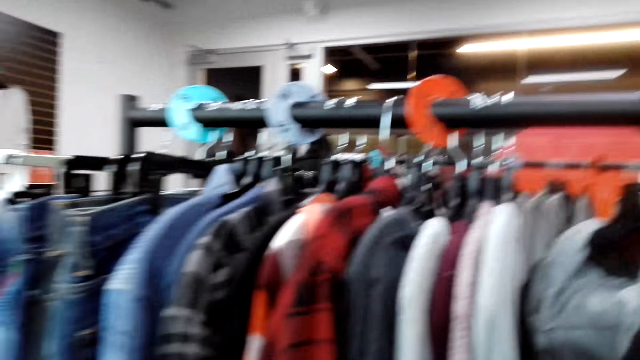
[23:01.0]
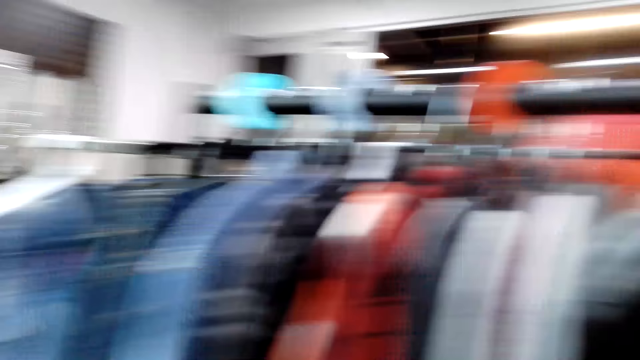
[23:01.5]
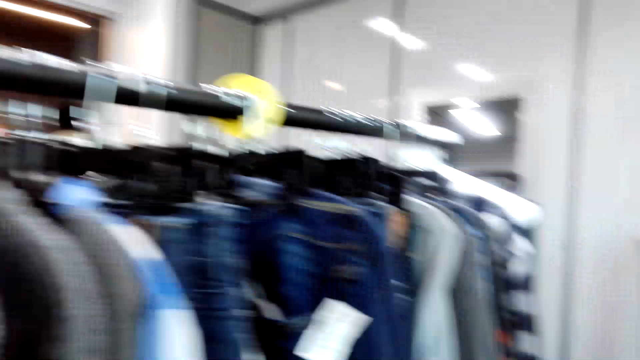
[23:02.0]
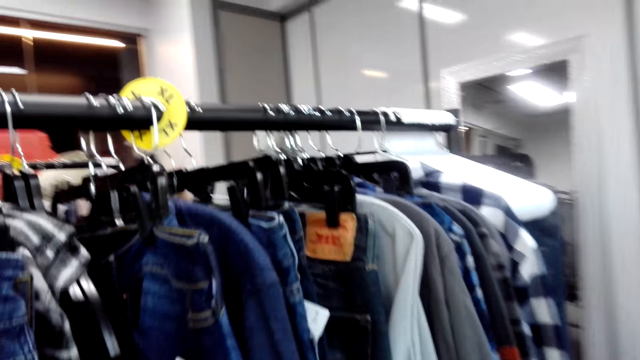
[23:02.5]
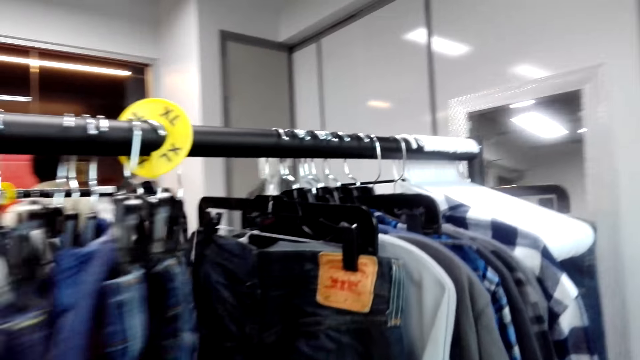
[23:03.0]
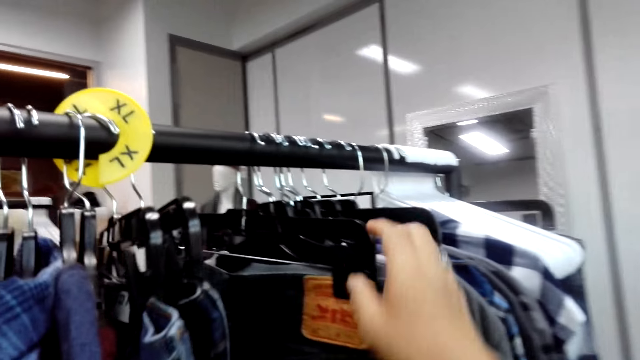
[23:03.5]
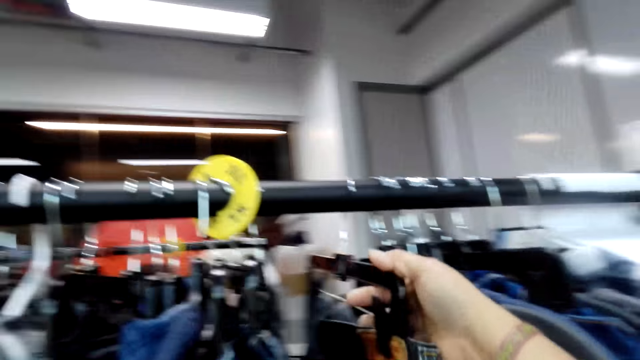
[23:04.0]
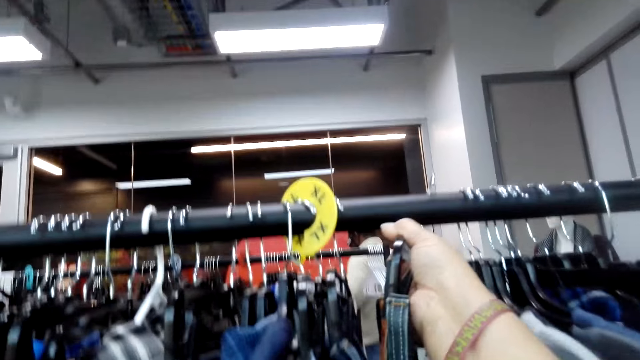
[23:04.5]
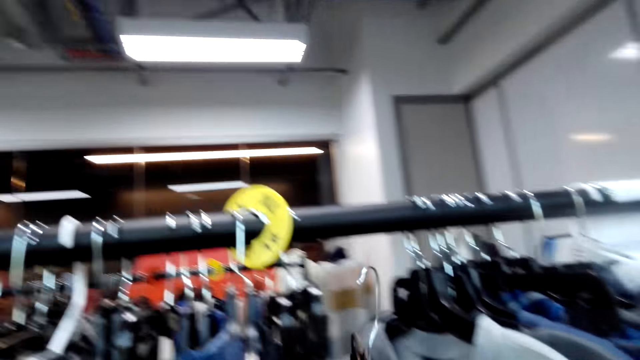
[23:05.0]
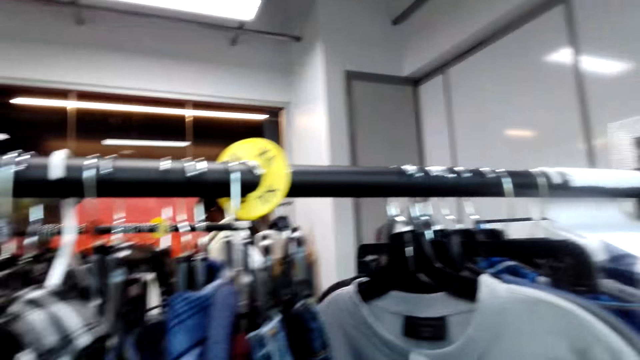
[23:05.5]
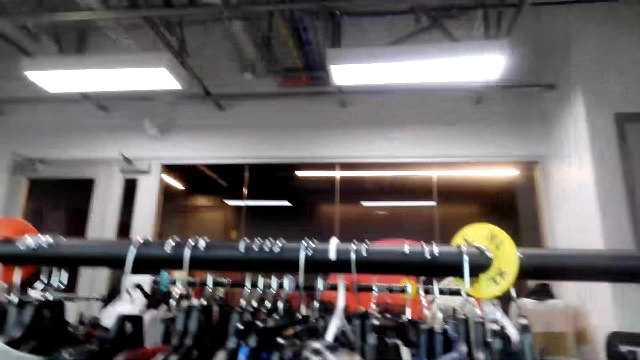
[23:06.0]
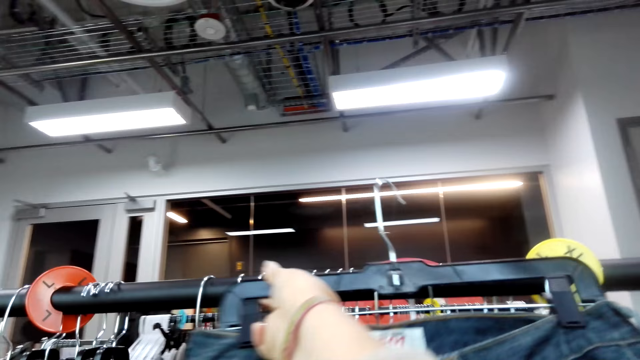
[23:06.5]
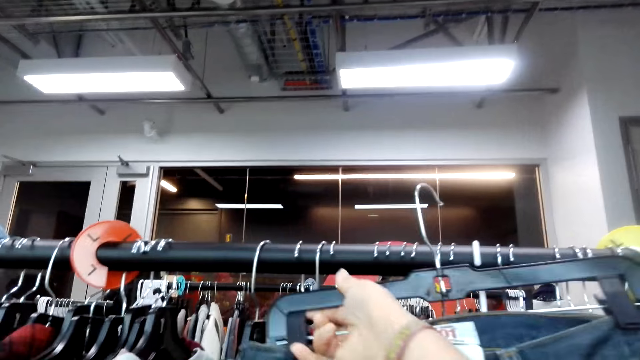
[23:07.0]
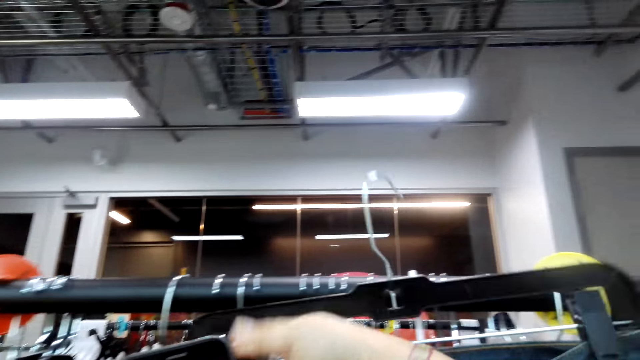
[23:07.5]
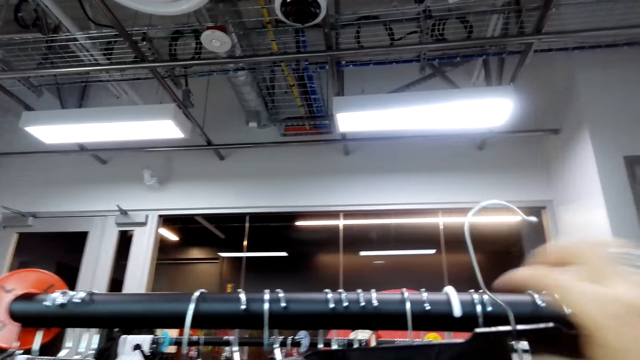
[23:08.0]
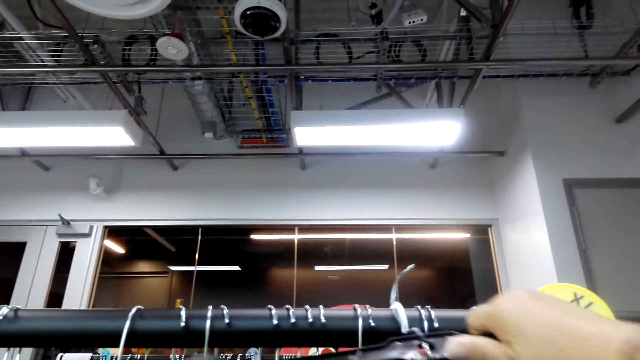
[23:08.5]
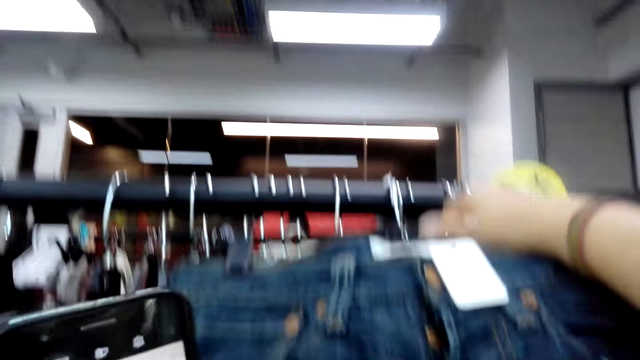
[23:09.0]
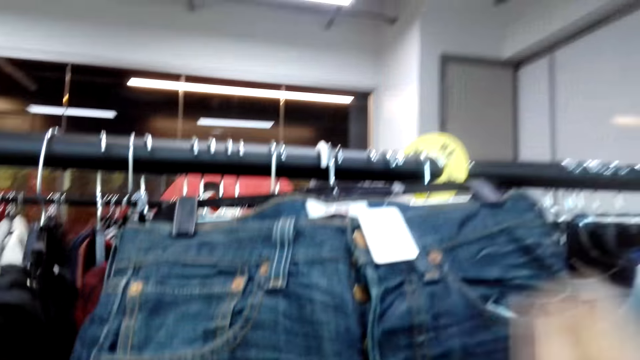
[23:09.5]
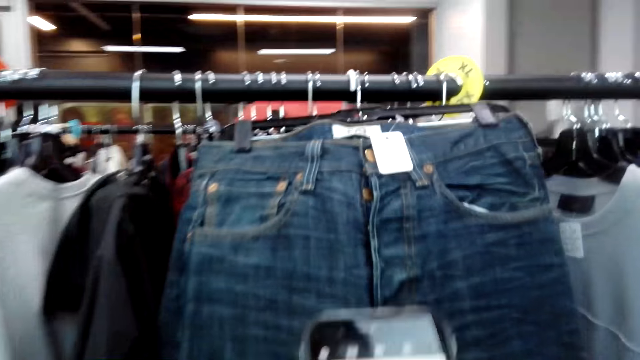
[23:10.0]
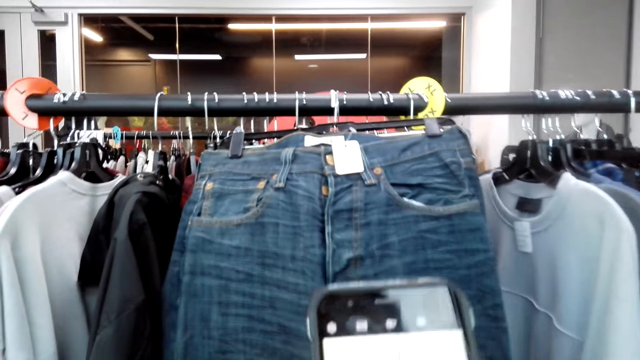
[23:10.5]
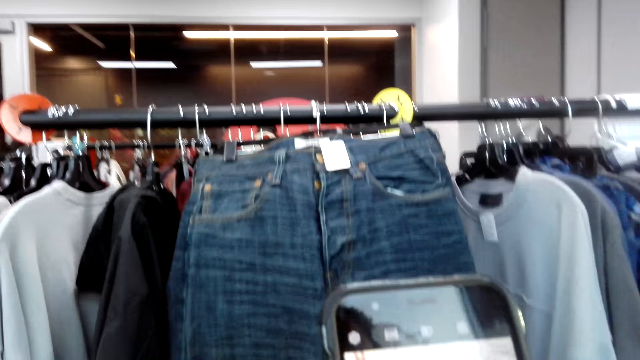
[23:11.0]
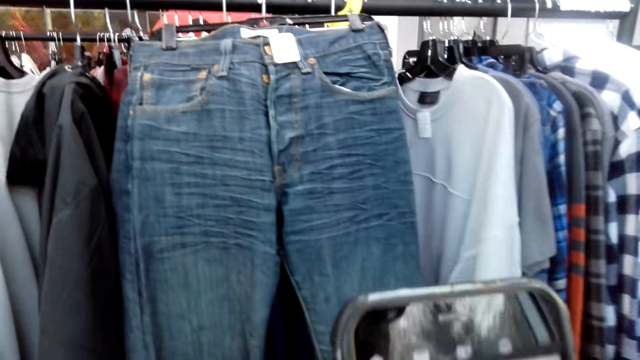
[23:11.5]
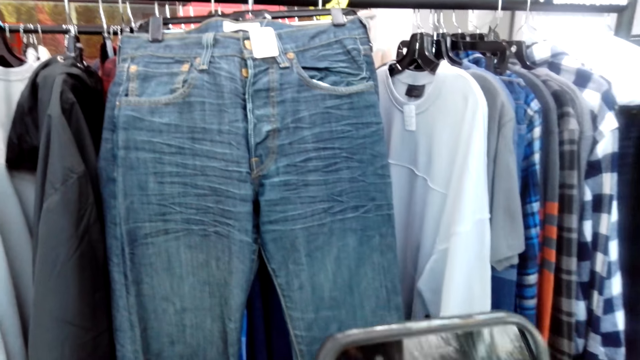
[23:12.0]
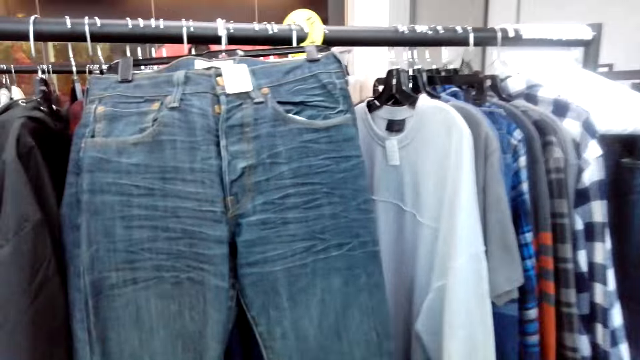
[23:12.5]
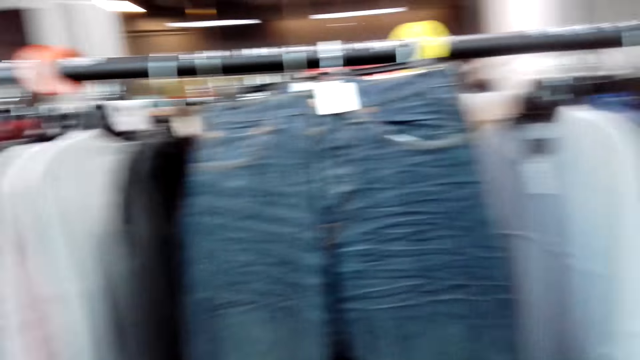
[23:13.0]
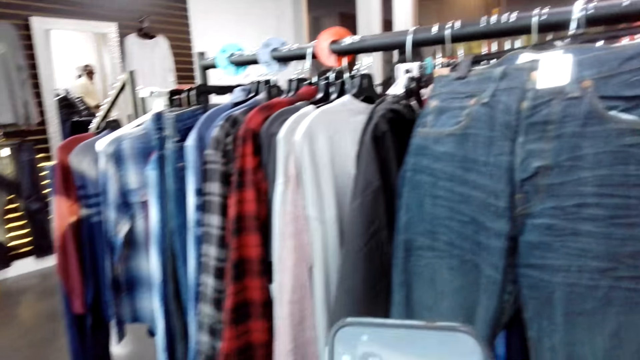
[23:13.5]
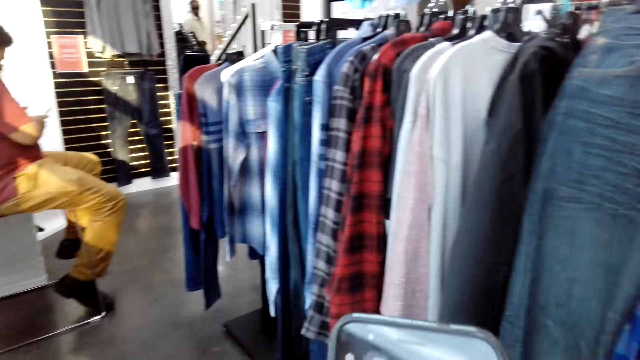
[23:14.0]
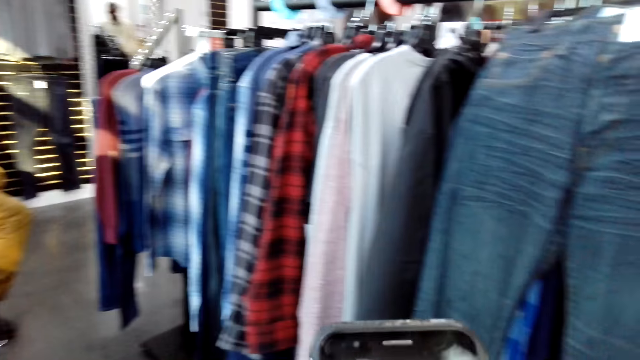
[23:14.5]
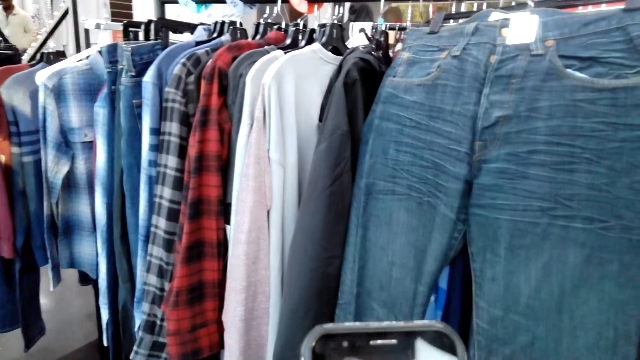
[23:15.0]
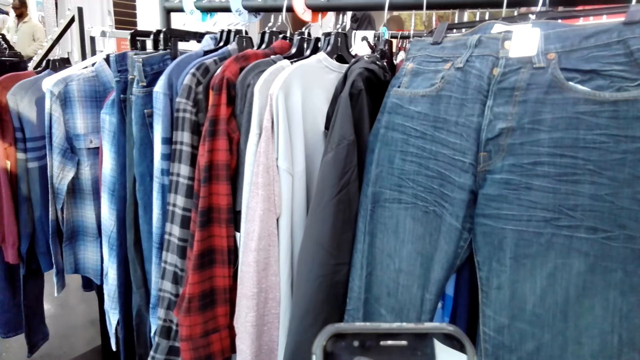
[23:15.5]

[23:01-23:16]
The camera wearer removes a hanger from the hanging line. They put the hanger on the hanging line. They operate the phone.

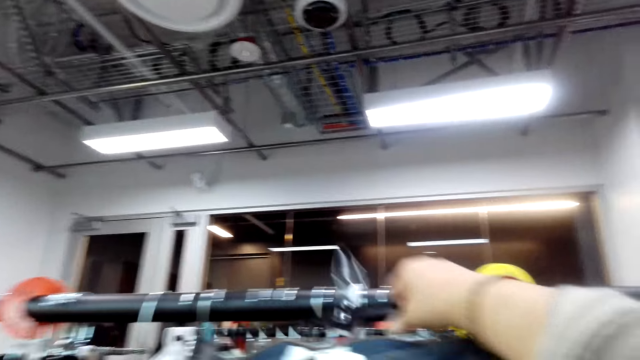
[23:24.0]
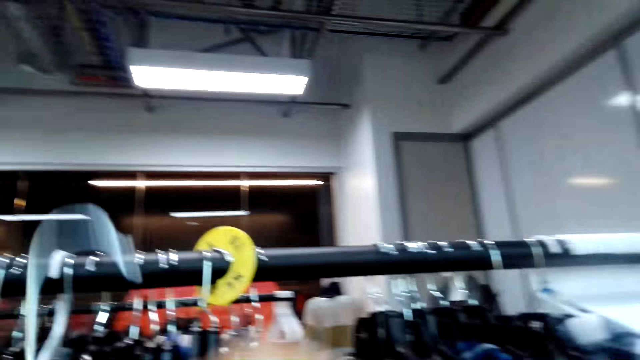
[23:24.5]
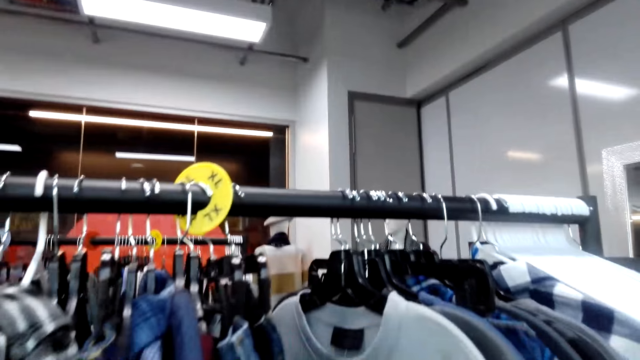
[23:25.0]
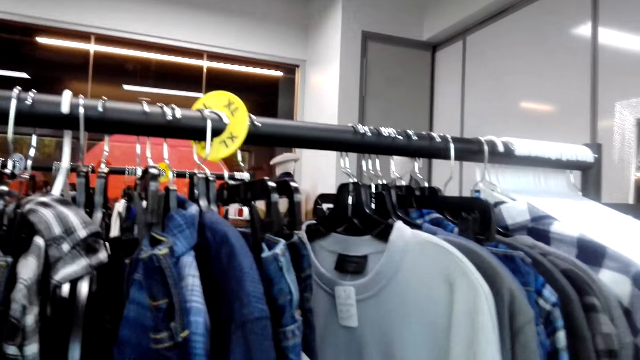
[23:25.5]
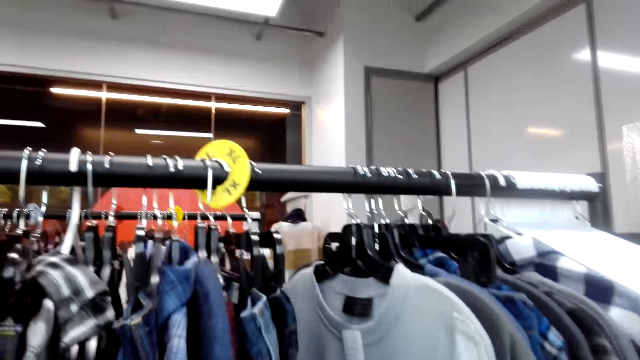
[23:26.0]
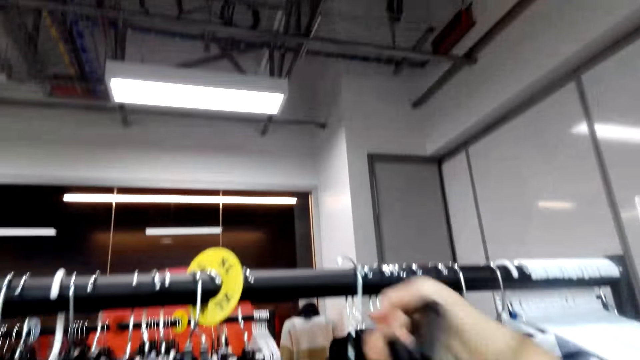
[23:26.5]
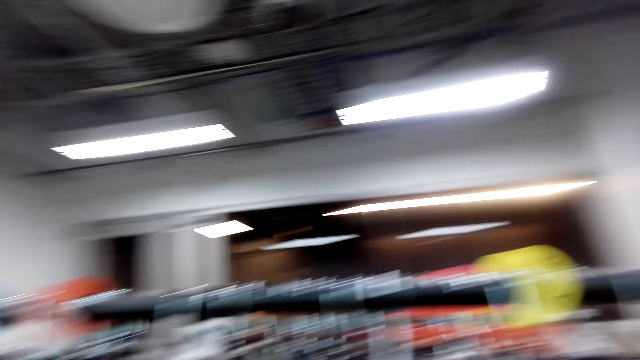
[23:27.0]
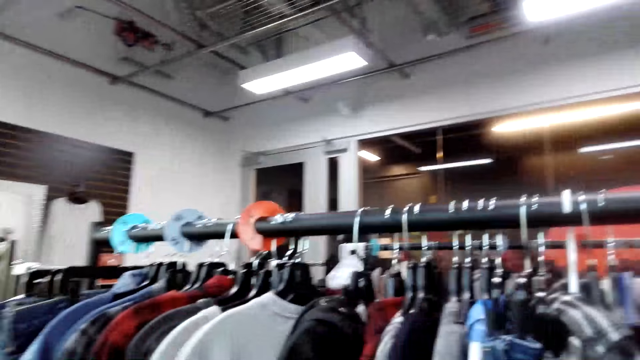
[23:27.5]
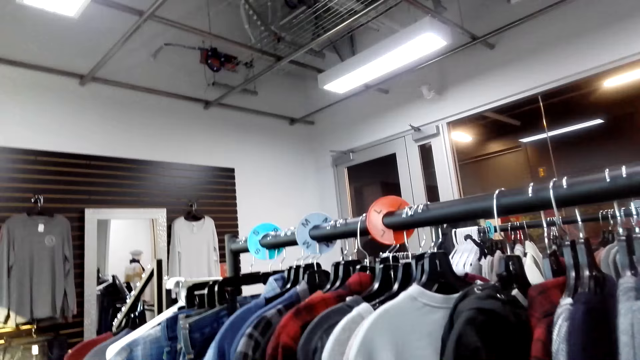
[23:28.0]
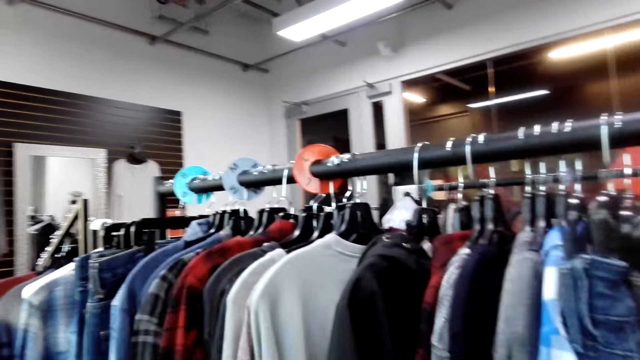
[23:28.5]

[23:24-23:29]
The camera wearer picks up a hanger. They put the hanger on the hanging line.
